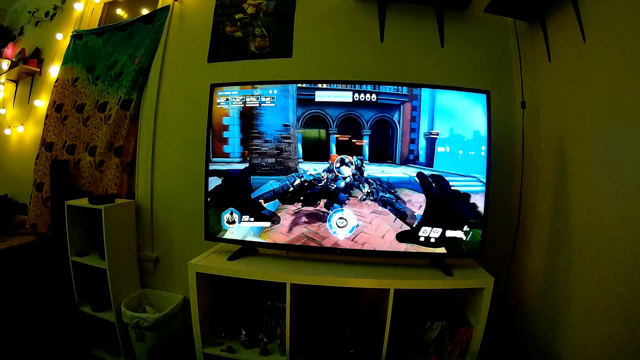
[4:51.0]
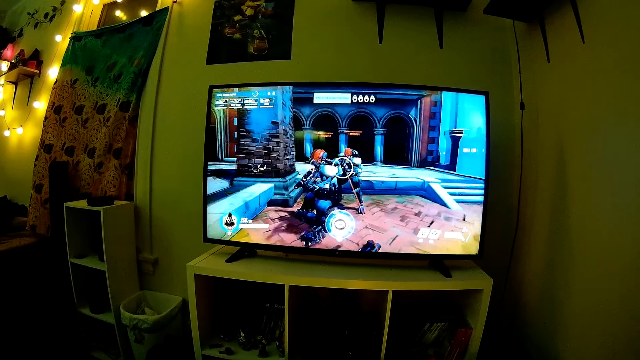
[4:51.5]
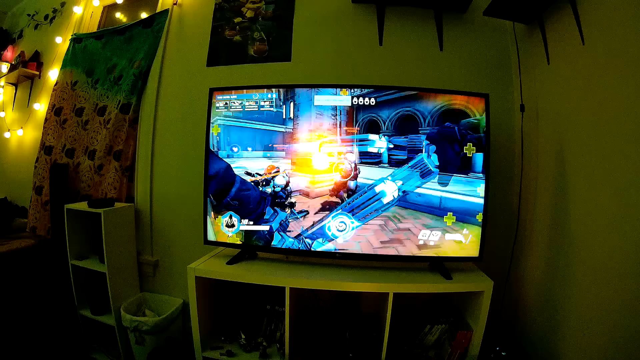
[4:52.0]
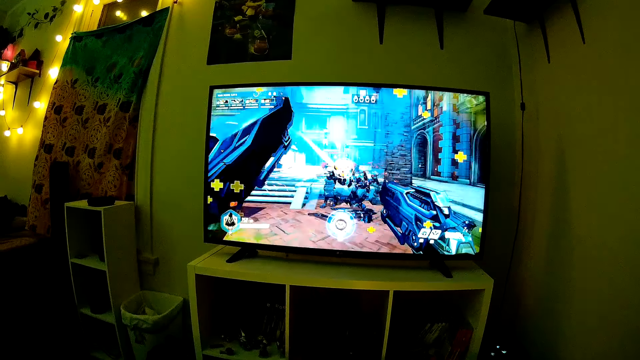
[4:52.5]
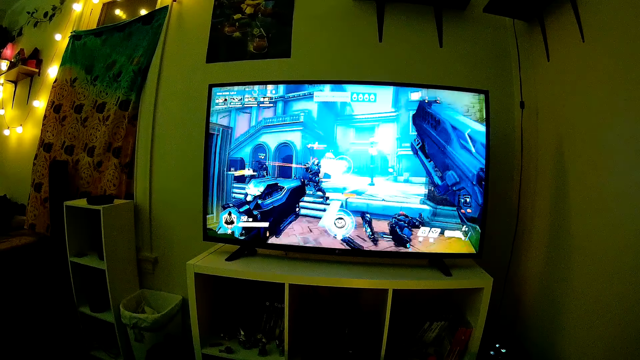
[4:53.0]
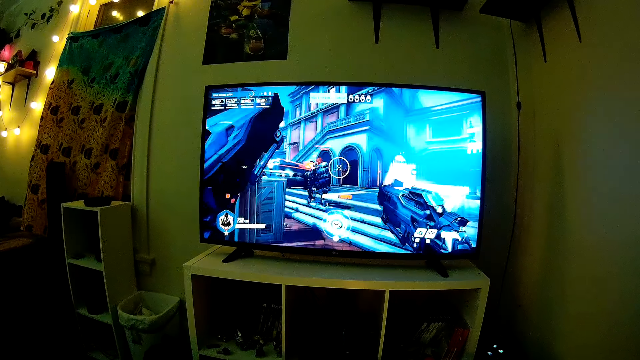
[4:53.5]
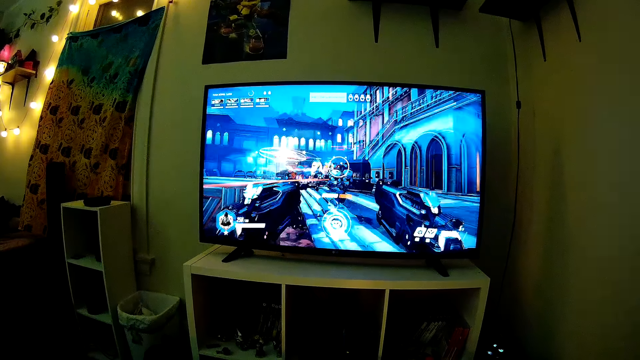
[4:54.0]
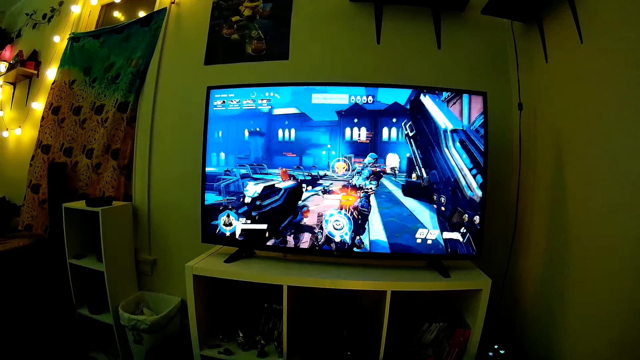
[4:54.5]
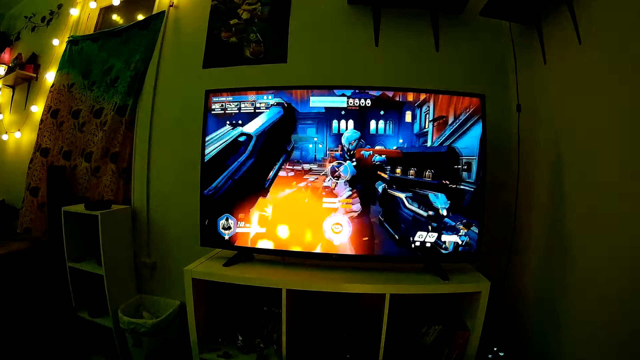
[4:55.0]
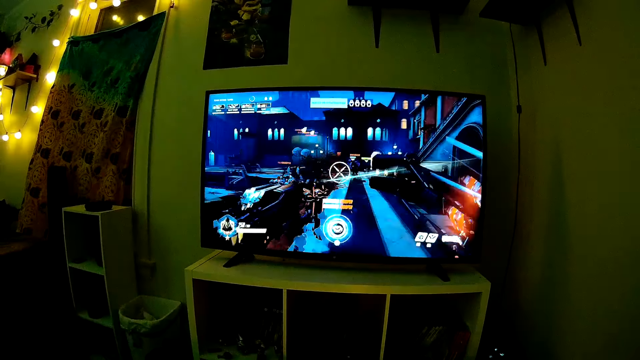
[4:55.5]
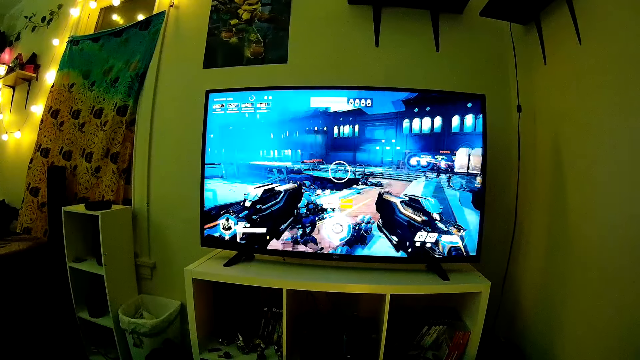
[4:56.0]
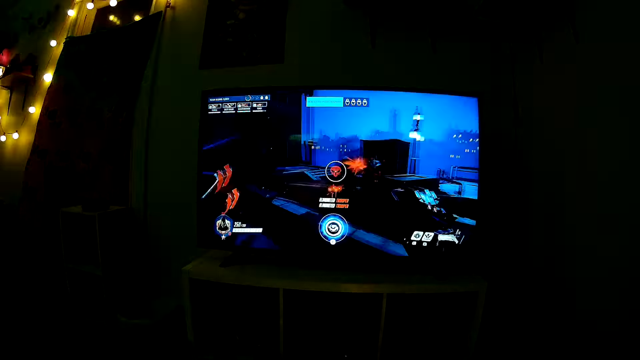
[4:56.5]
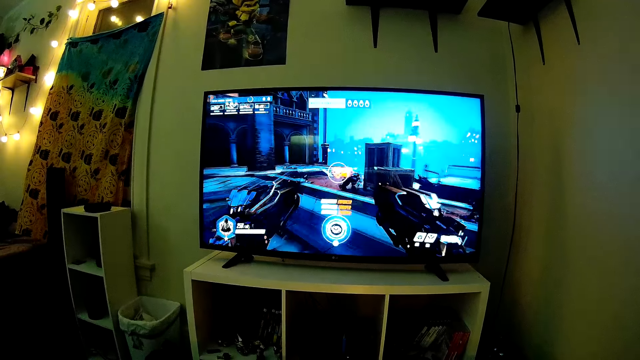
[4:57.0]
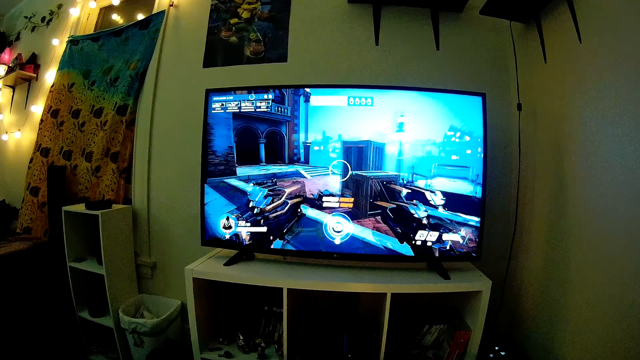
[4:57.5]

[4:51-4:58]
The camera wearer and the man watch the television.

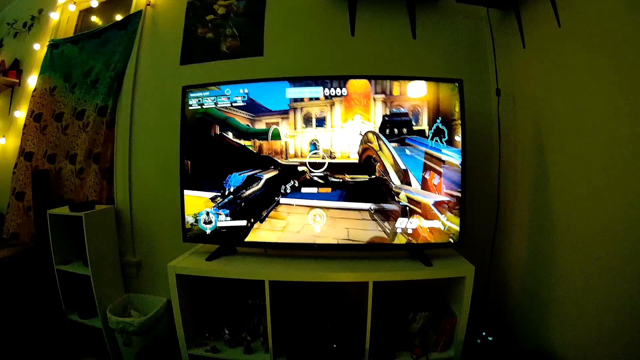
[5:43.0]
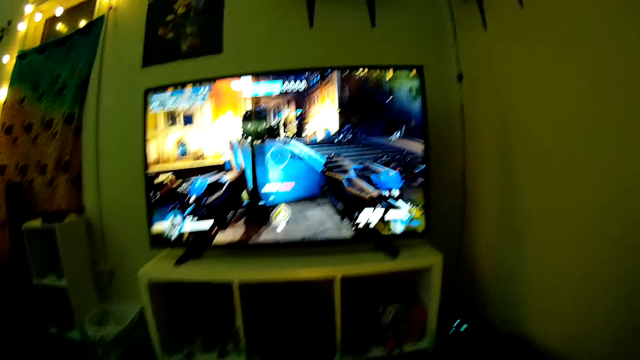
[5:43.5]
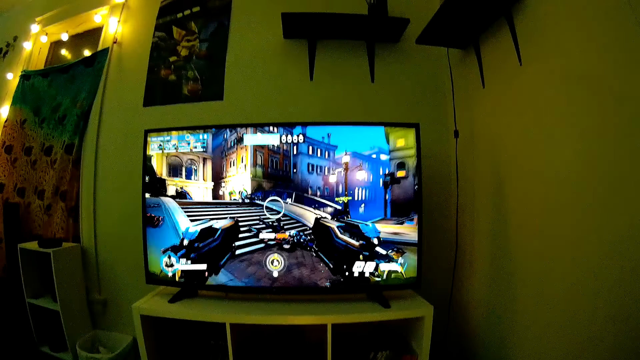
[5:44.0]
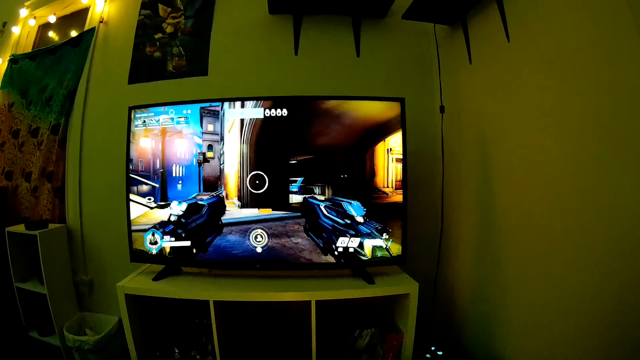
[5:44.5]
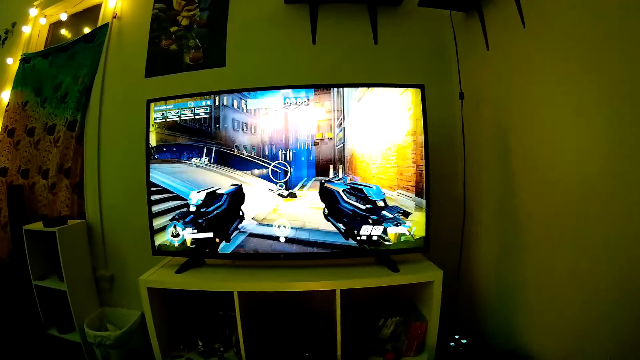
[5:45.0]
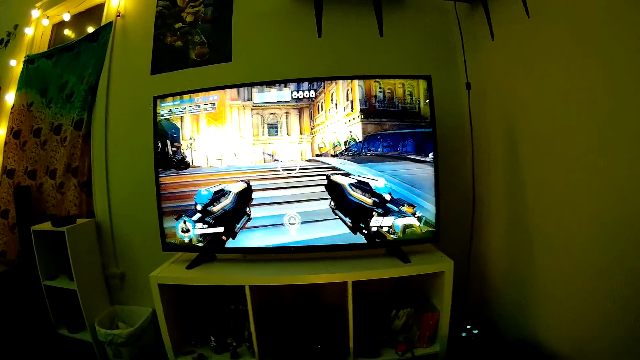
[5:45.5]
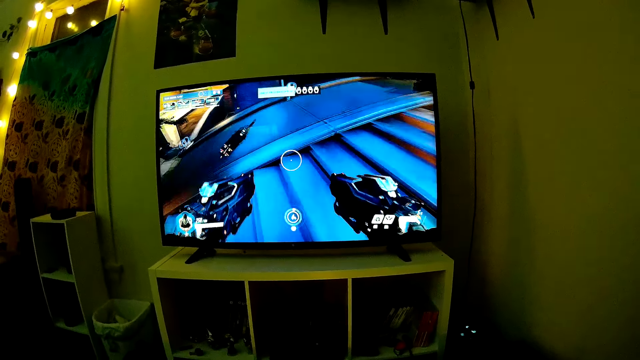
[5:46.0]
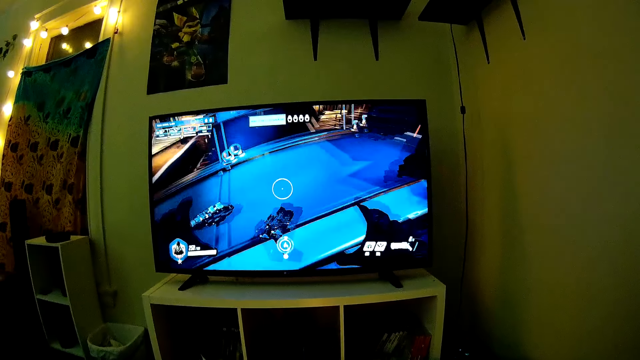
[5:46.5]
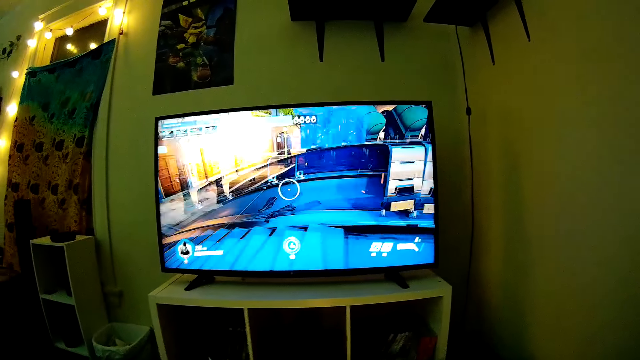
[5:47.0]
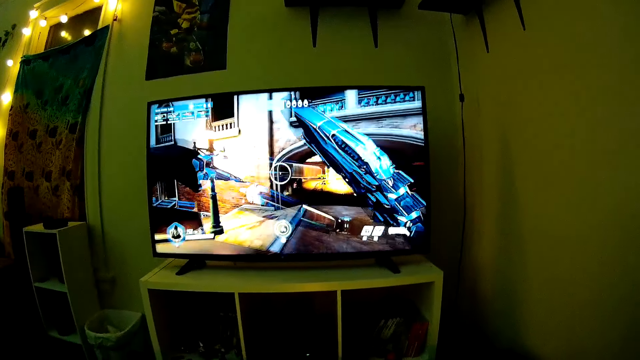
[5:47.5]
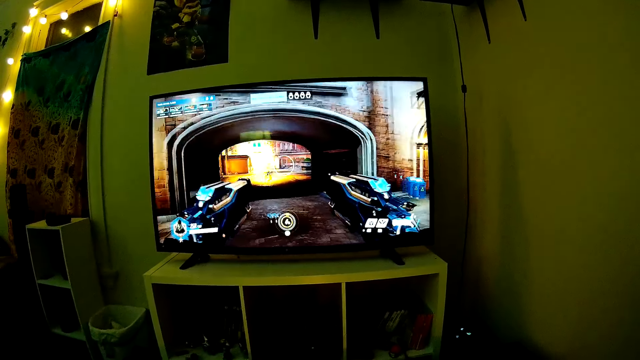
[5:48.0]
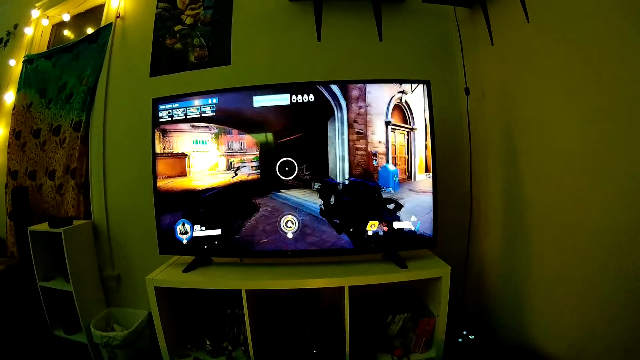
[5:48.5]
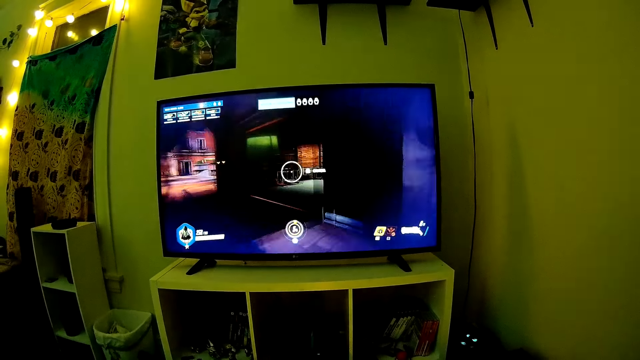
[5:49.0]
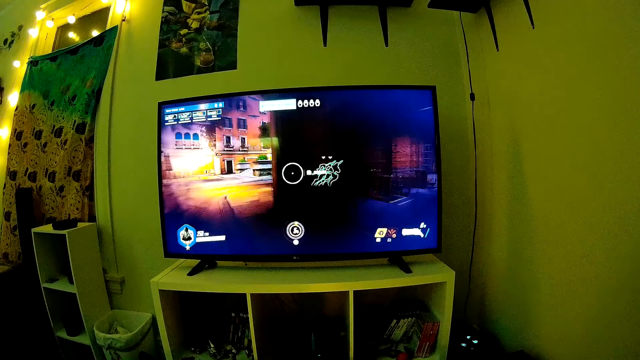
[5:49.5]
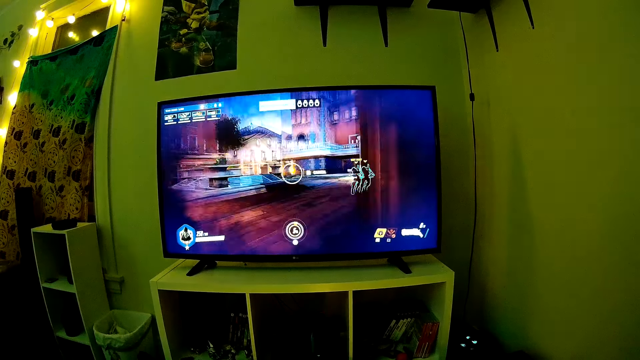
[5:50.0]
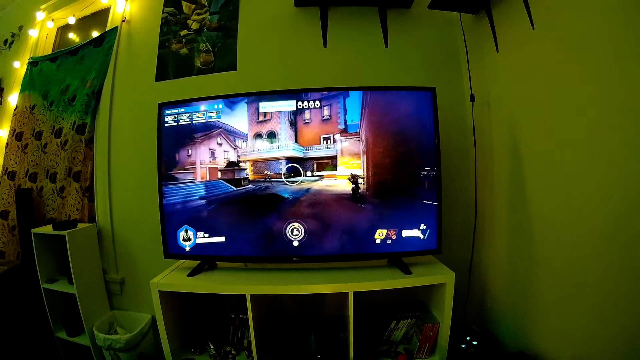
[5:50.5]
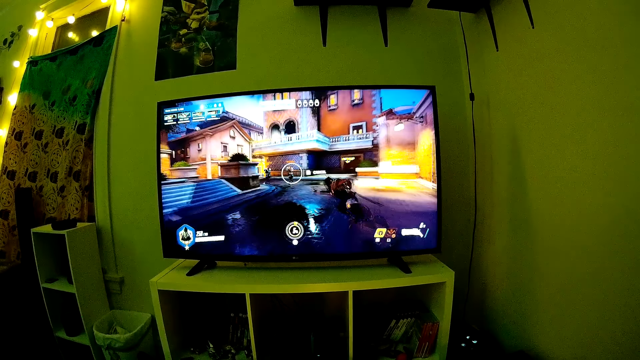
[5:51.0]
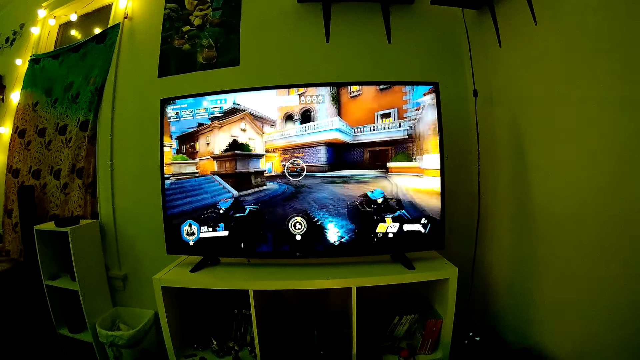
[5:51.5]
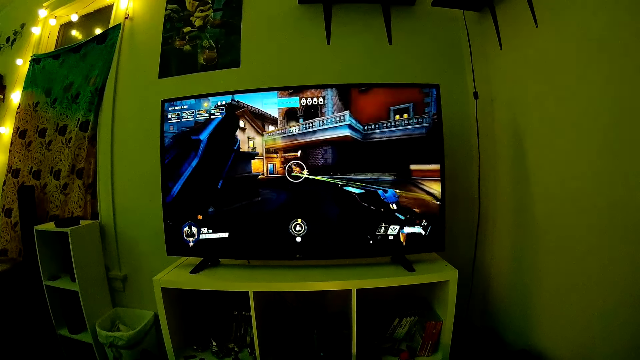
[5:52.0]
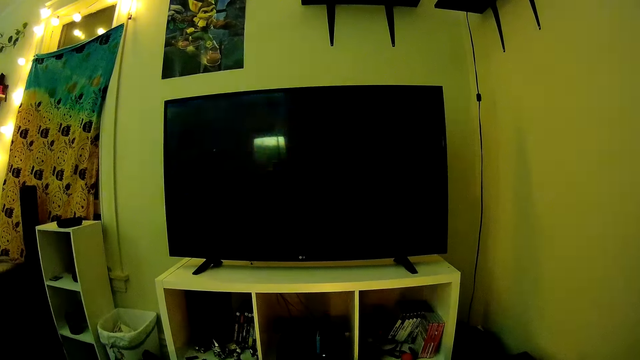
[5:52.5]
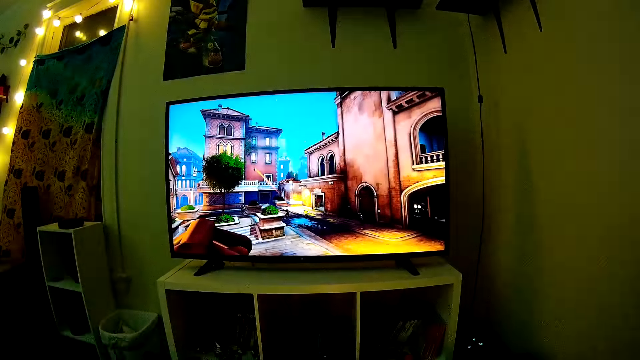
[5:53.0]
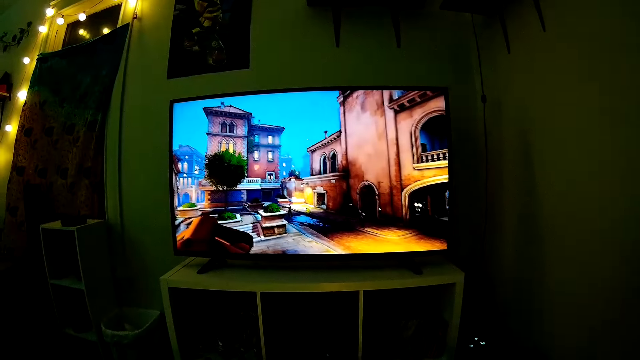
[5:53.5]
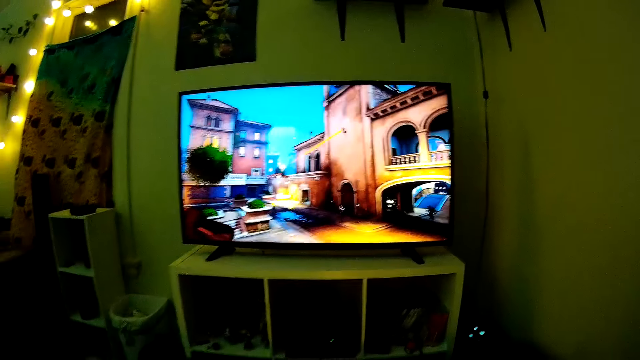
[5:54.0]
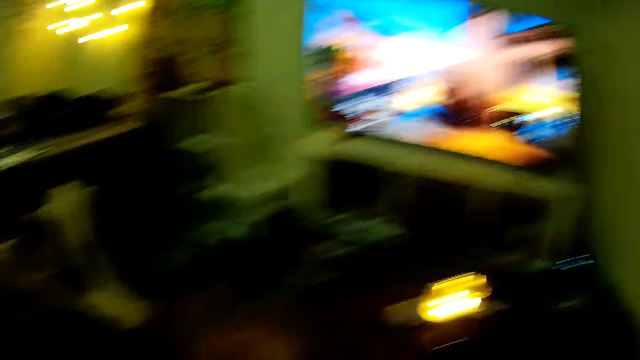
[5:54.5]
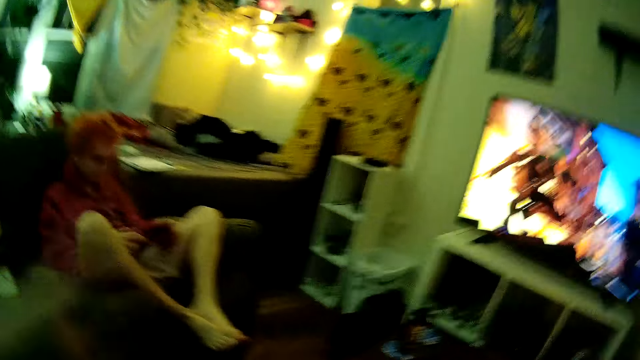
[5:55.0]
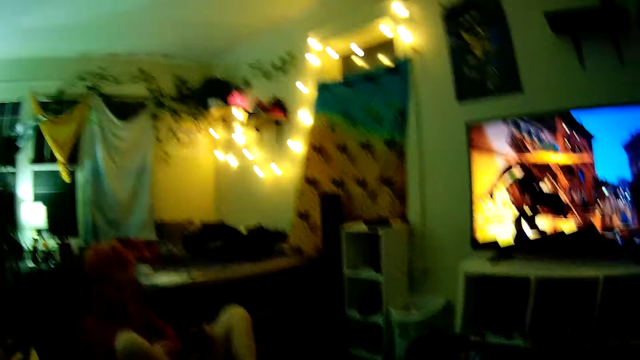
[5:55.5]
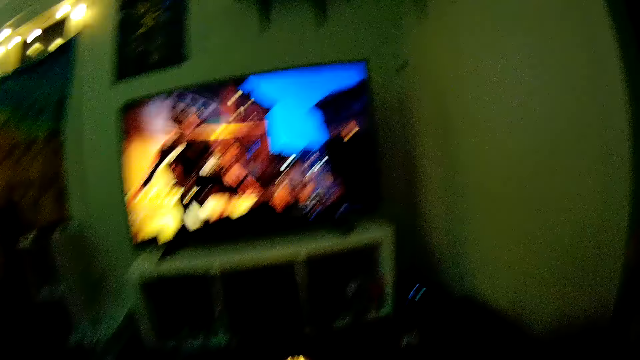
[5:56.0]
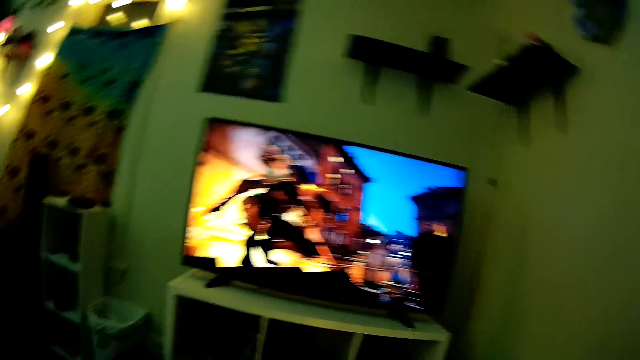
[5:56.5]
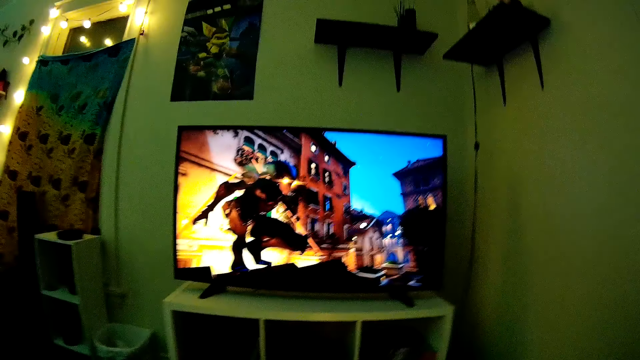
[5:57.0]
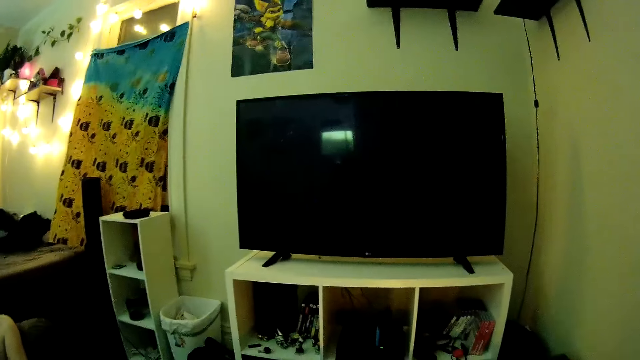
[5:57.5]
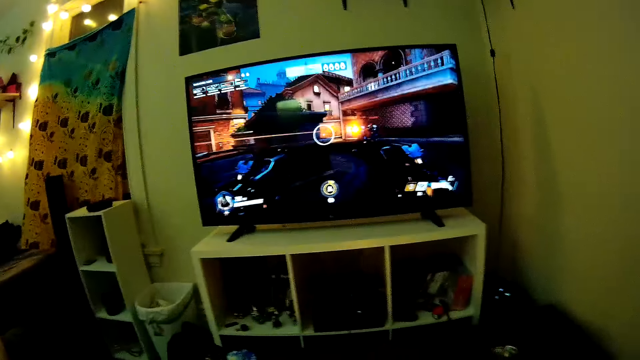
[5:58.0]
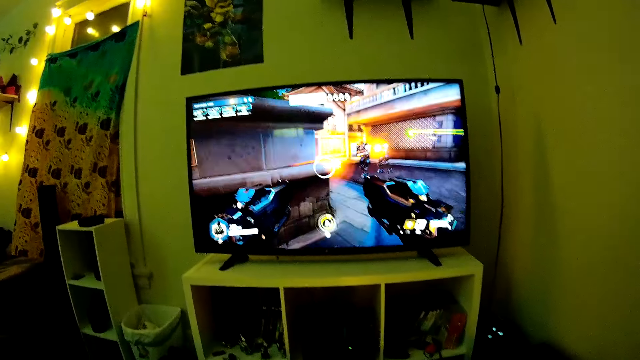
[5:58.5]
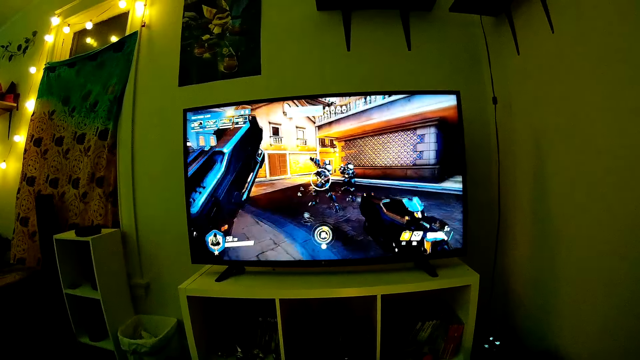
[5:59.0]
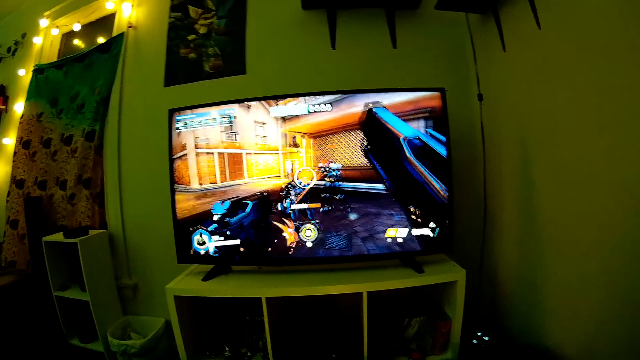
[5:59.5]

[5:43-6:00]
The camera wearer interacts with a man. He converses with the man. The man sits on the couch. The camera wearer moves his hands. He interacts with the man.
